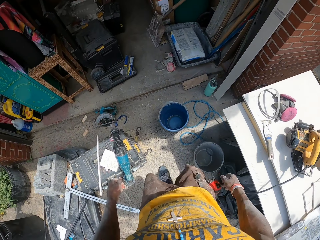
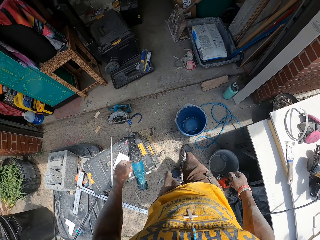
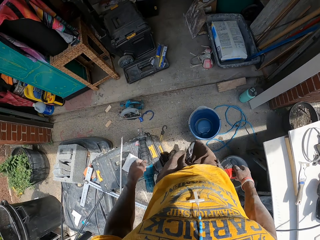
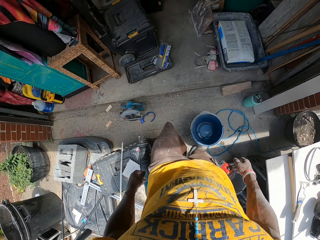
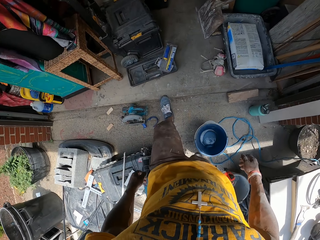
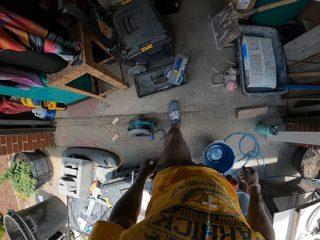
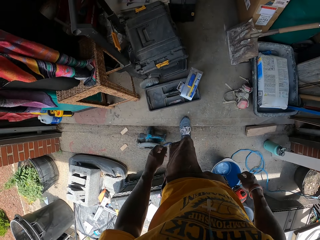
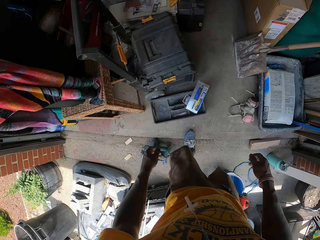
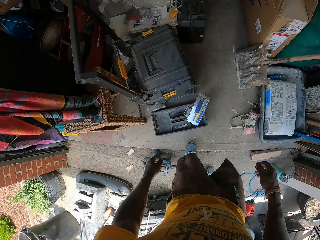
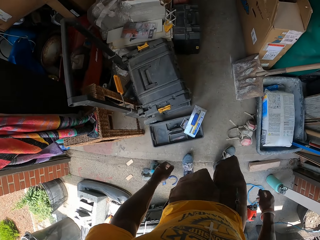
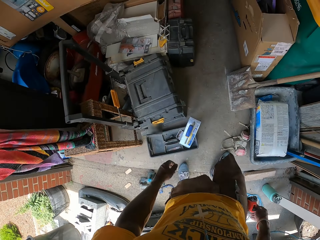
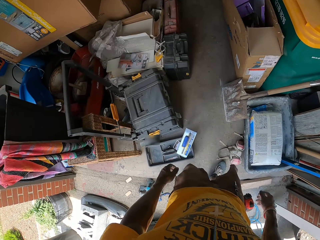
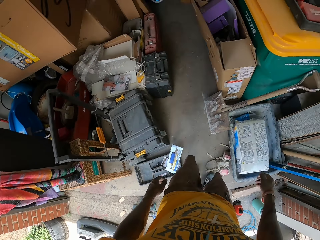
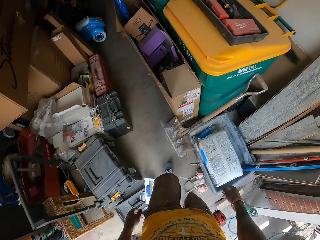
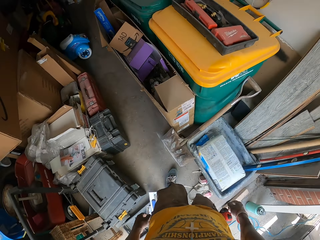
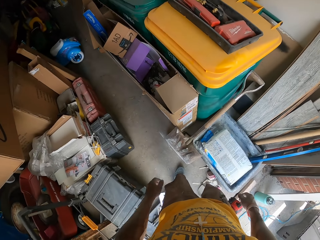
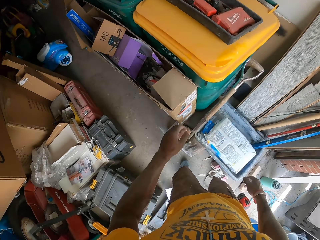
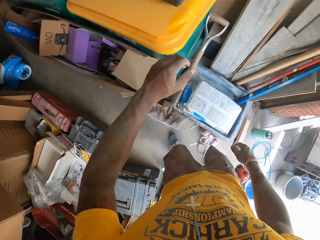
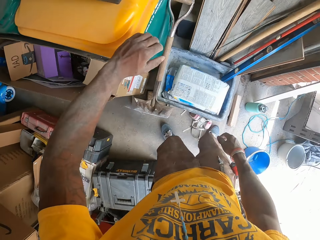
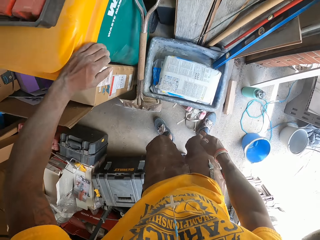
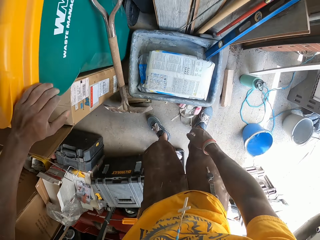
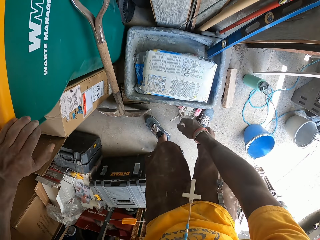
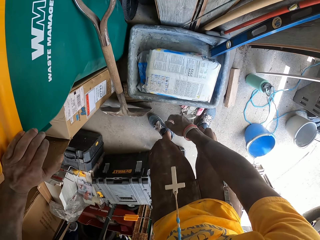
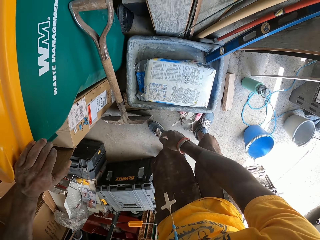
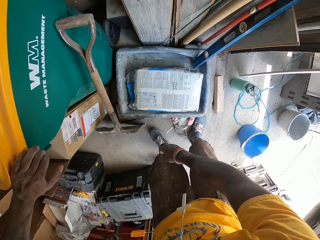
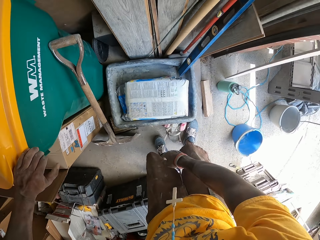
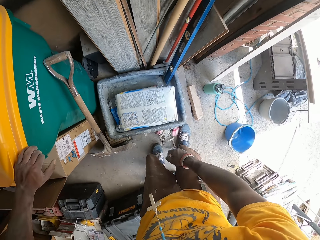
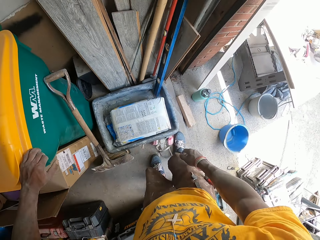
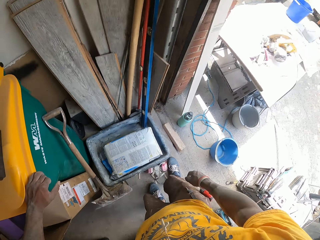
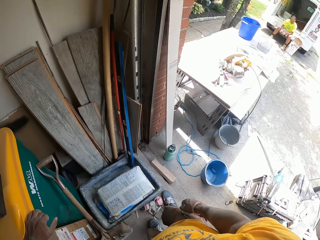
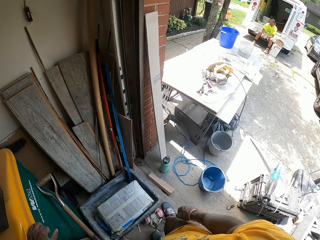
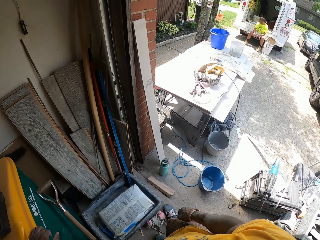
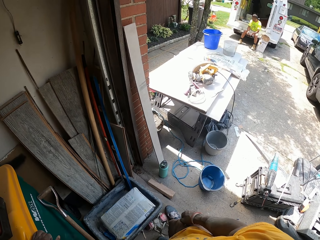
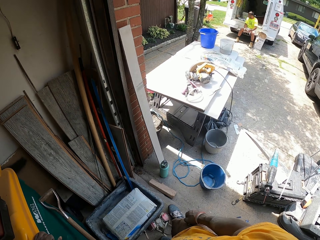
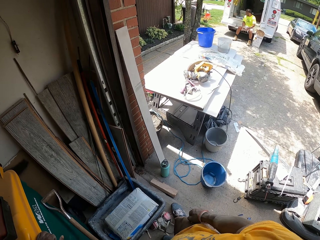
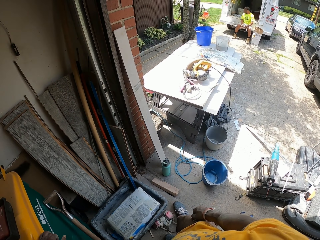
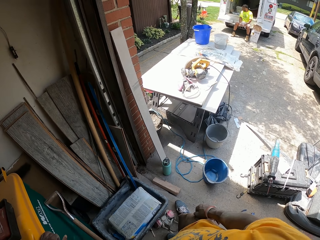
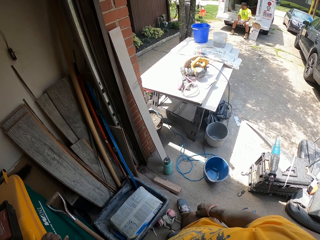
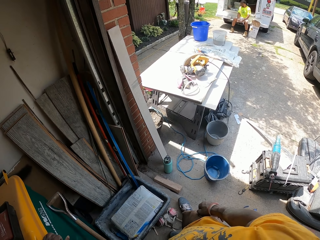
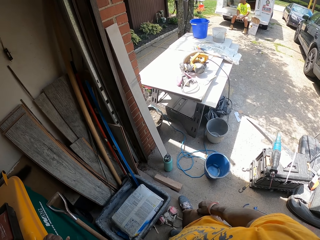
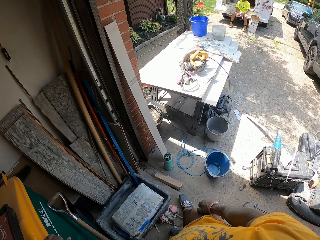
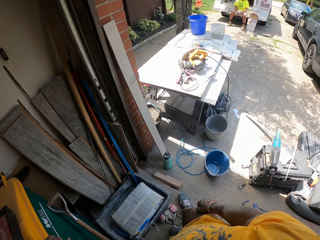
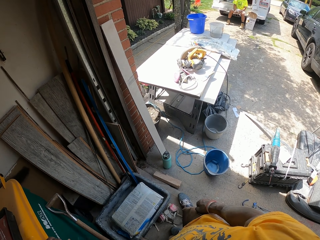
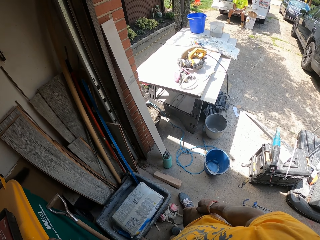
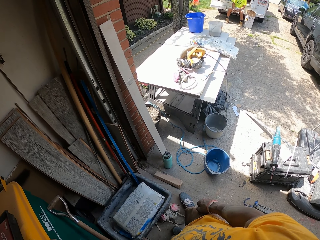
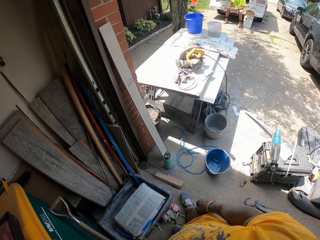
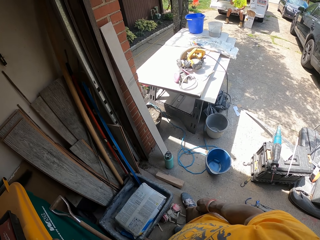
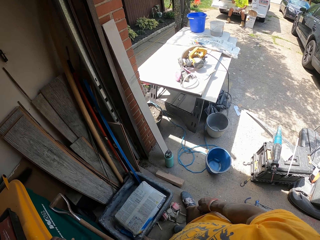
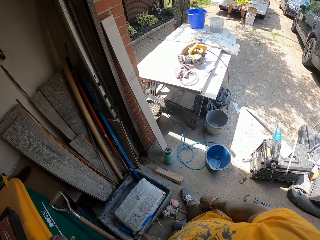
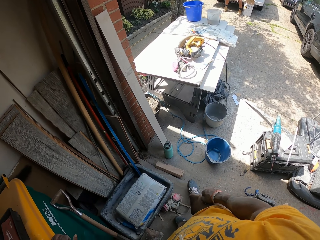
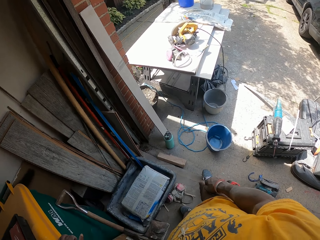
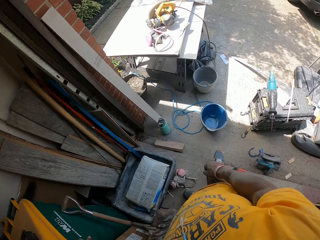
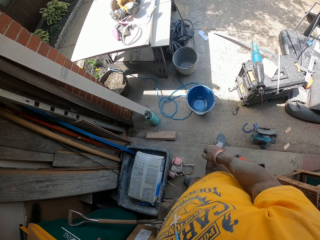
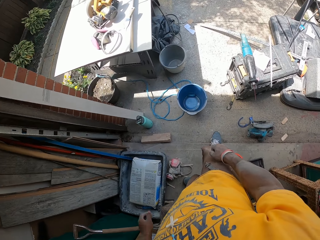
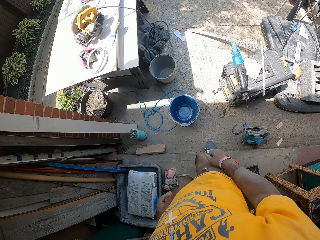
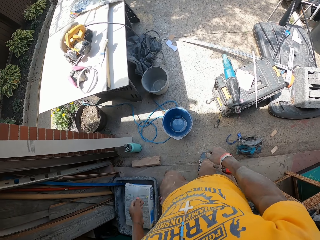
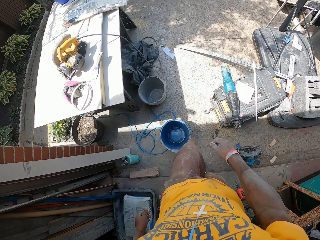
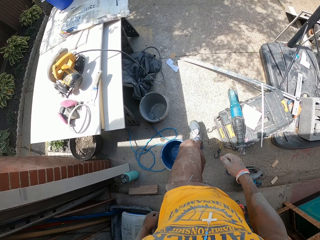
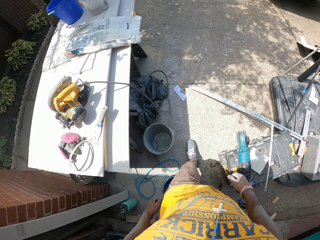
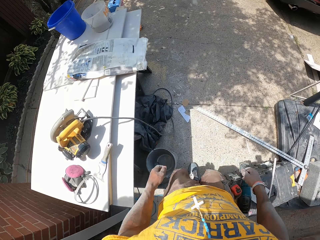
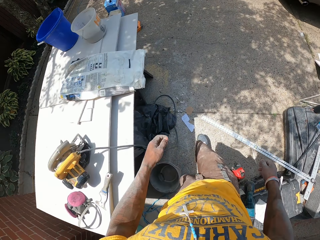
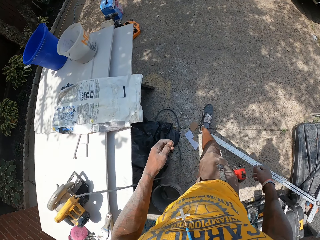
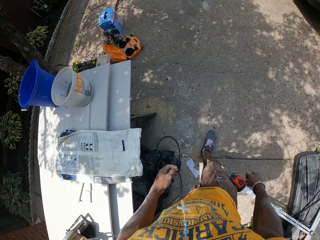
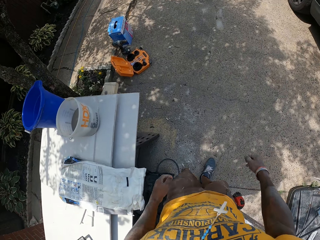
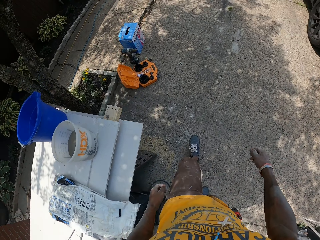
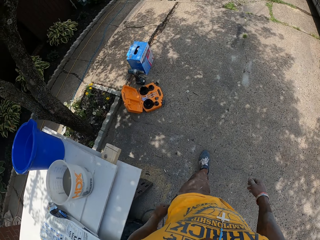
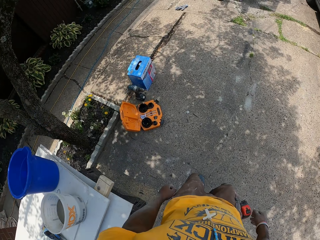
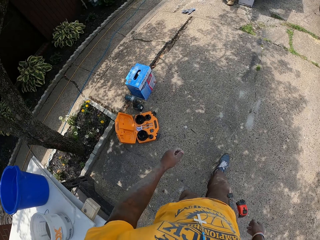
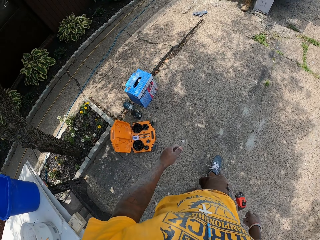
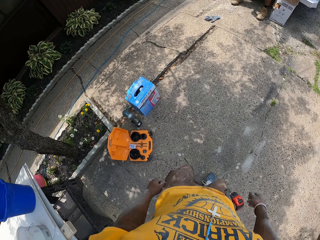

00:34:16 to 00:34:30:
The camera wearer places his left hand on a waste container in a storage room. He bends down and stands up. He stares at the woods and other materials in the workshop. He looks outside the workshop. He walks outside from the workshop. He walks towards the construction truck.

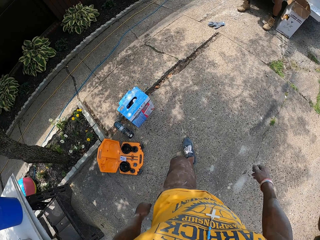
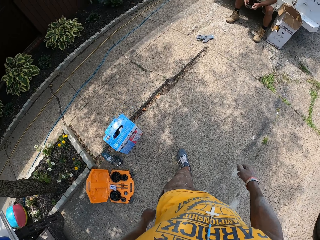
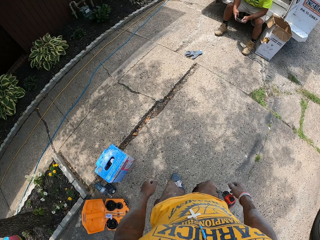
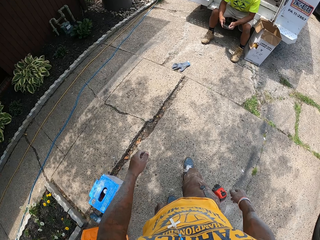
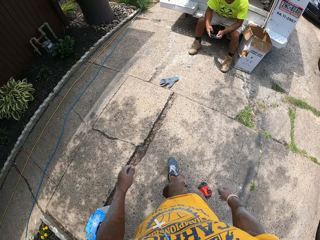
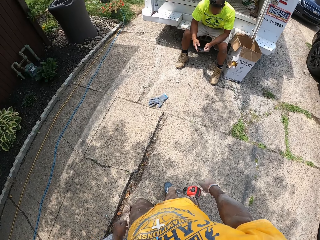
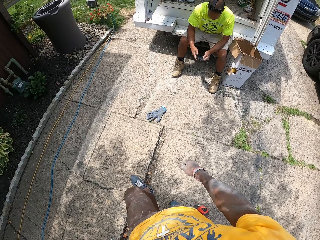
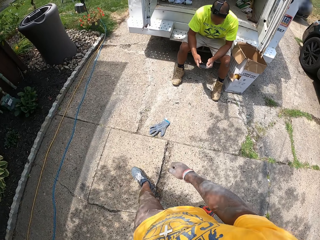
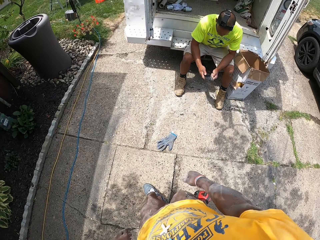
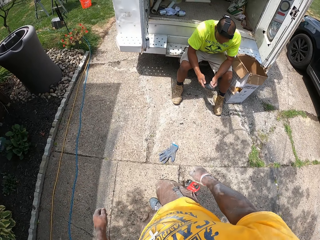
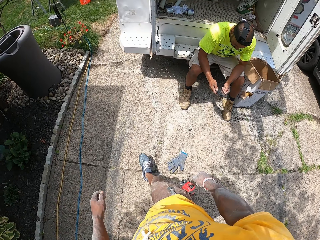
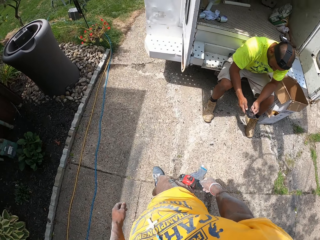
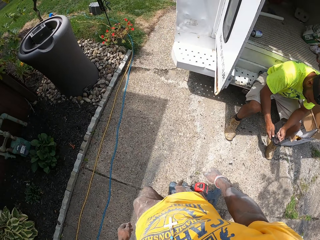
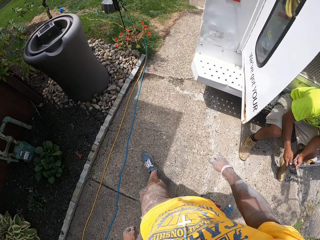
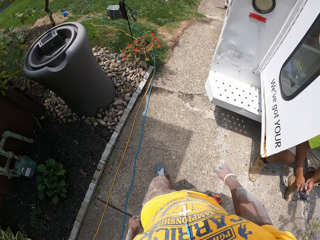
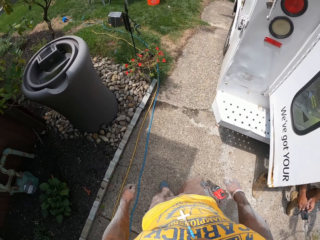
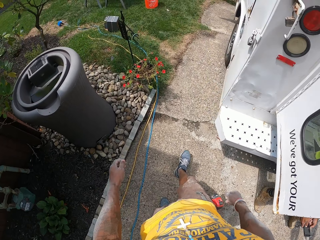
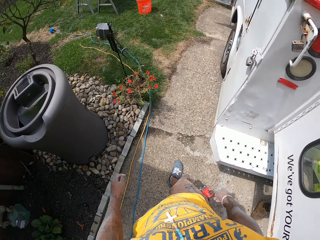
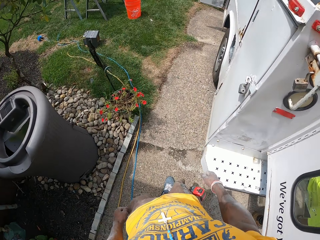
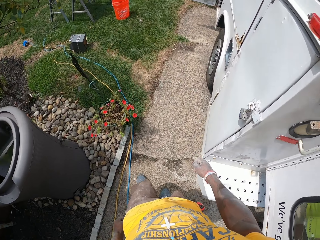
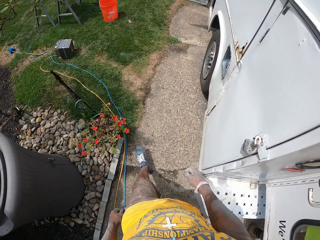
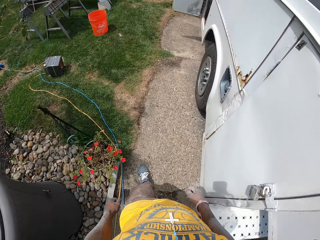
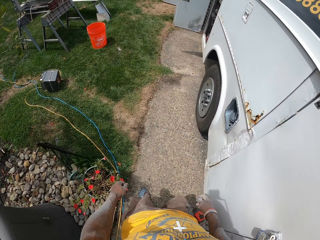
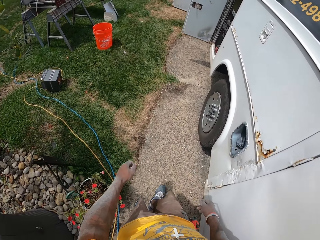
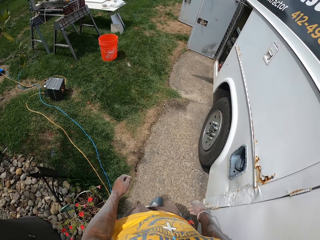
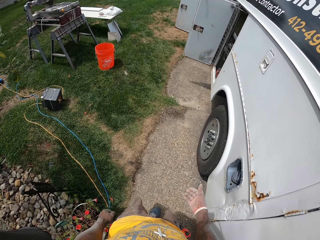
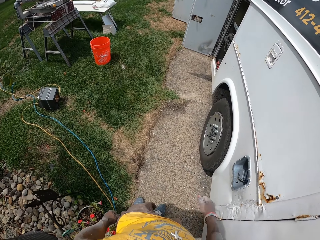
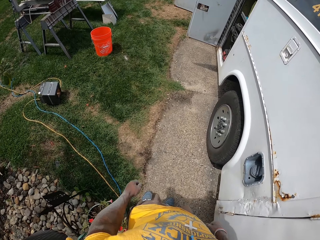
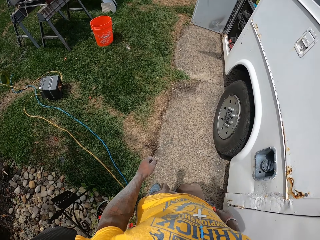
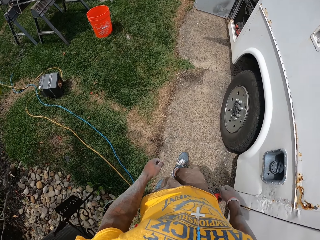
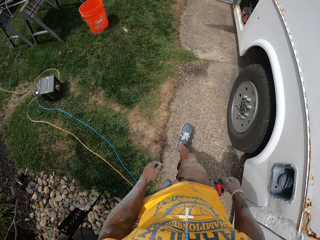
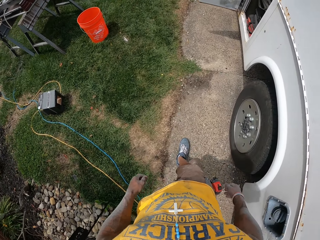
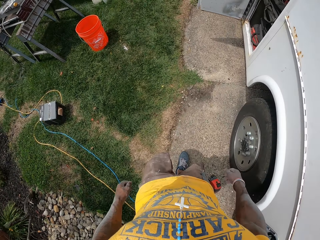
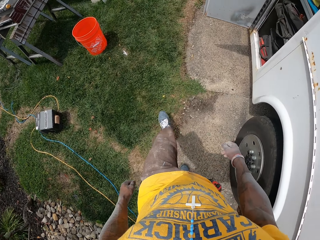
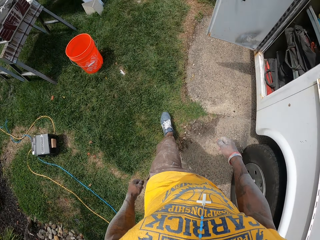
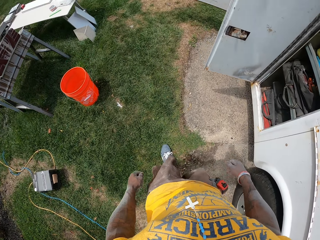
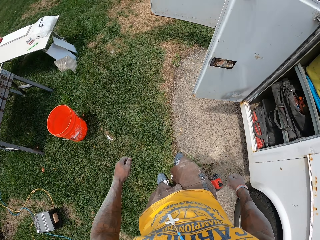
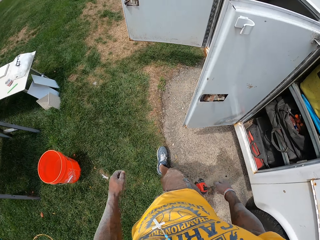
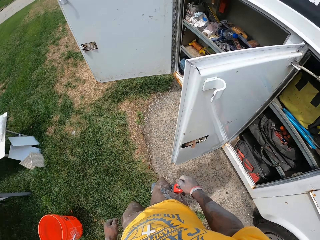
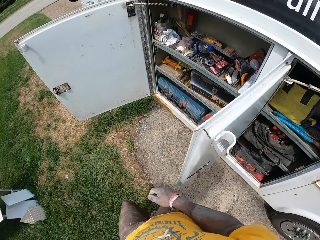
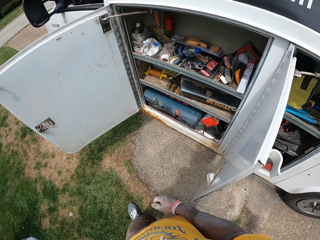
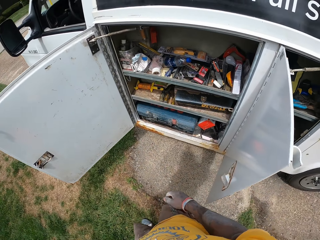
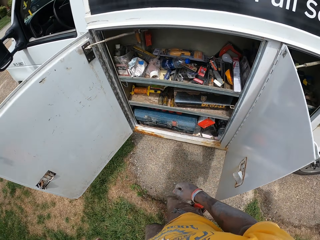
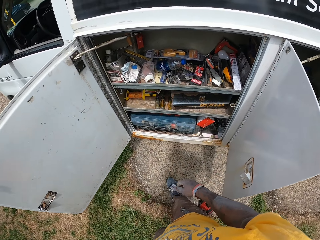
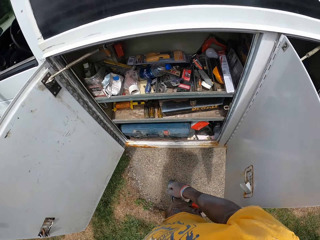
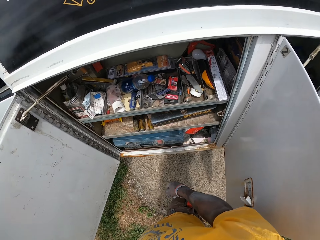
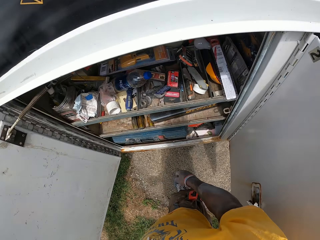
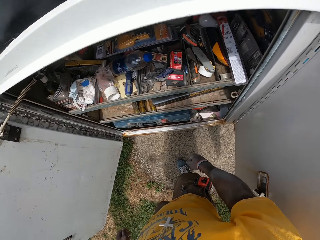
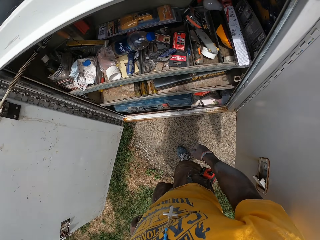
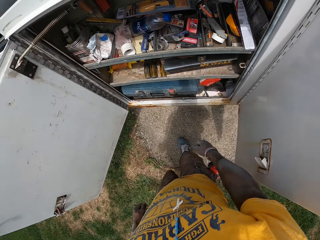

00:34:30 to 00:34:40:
The co-worker operates his phone with both hands.
